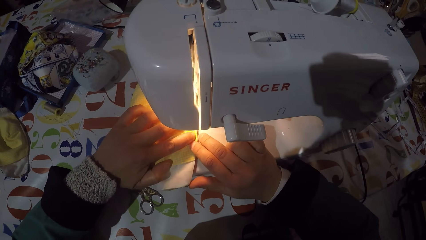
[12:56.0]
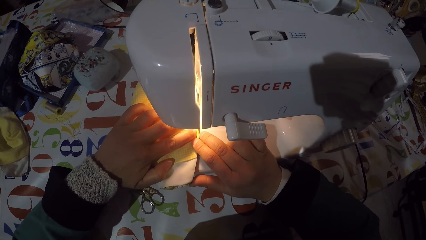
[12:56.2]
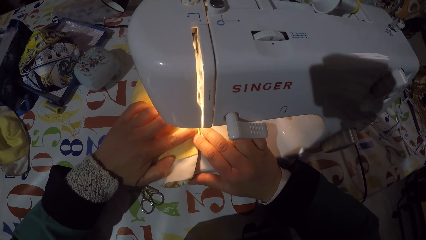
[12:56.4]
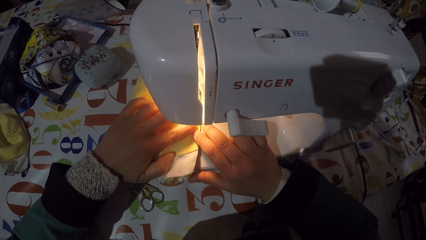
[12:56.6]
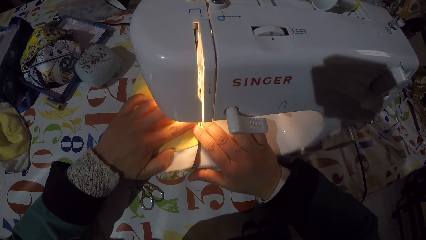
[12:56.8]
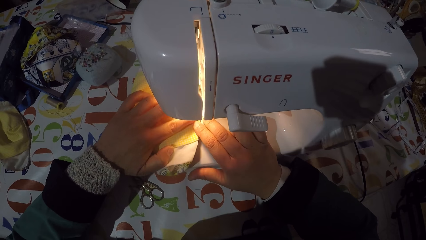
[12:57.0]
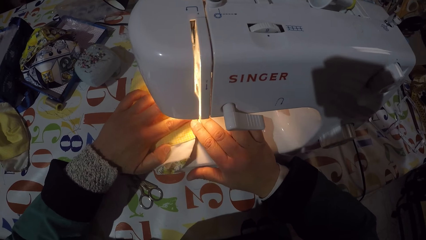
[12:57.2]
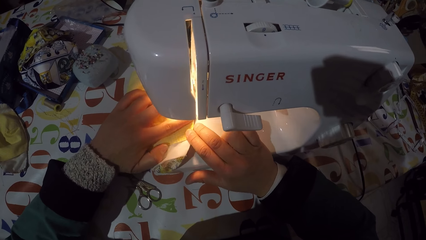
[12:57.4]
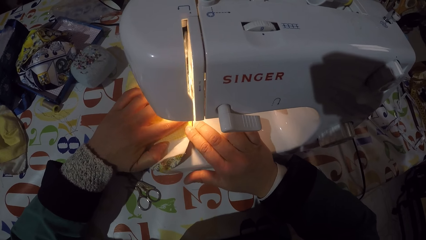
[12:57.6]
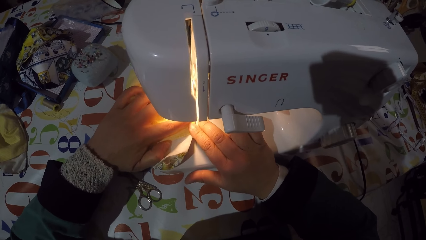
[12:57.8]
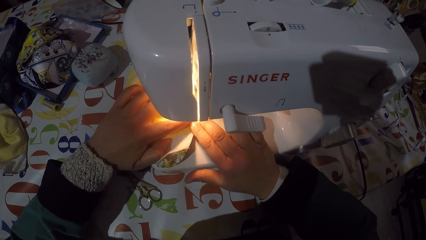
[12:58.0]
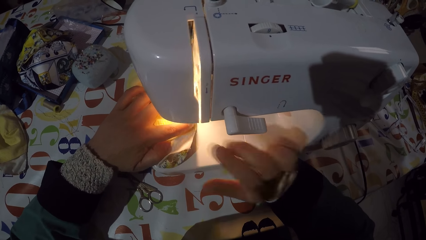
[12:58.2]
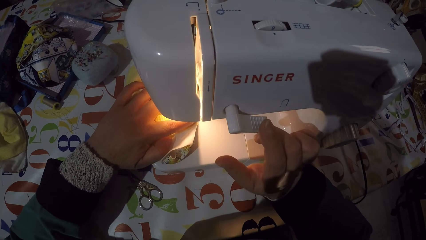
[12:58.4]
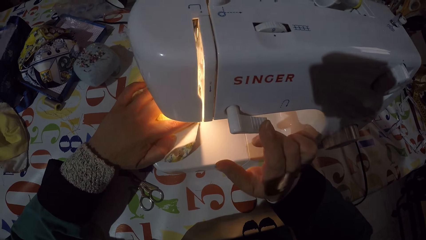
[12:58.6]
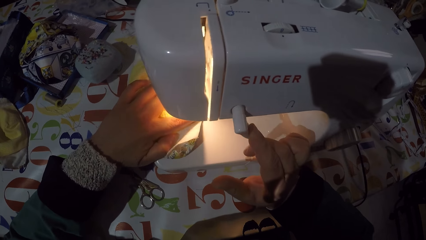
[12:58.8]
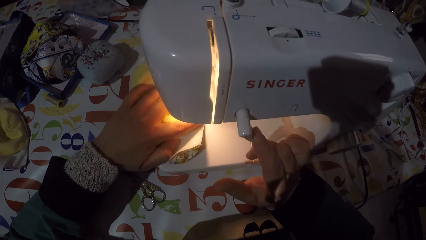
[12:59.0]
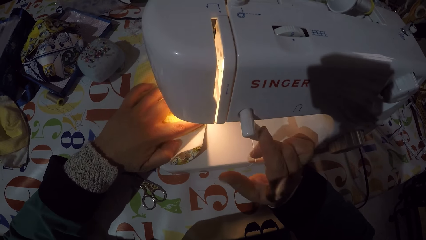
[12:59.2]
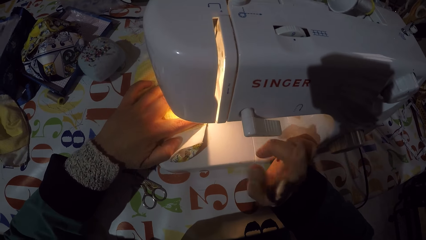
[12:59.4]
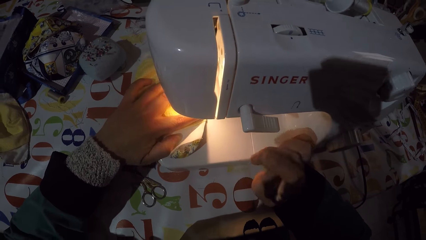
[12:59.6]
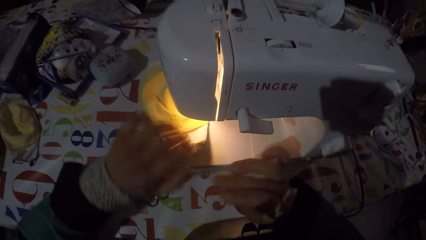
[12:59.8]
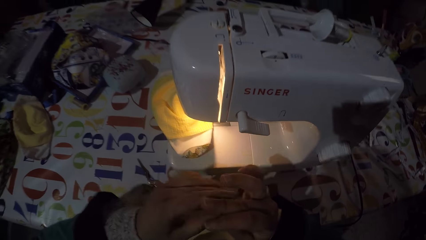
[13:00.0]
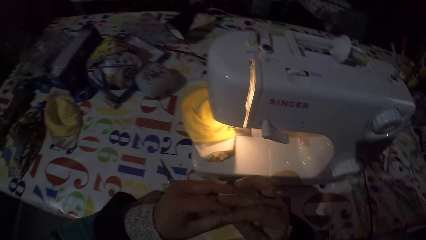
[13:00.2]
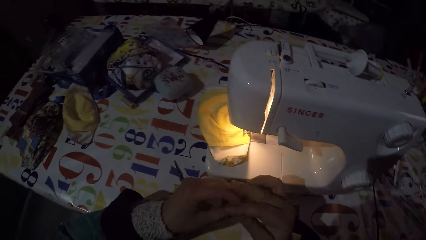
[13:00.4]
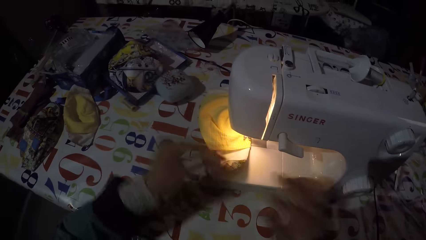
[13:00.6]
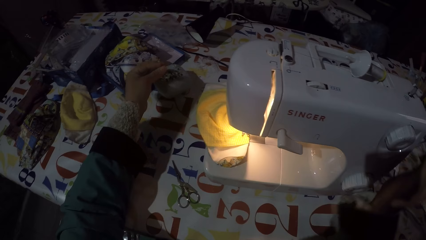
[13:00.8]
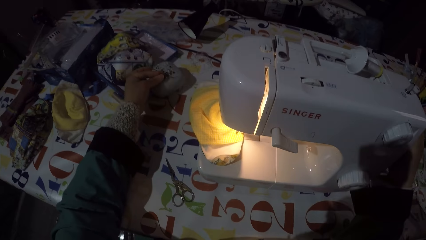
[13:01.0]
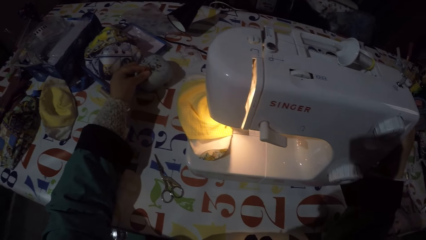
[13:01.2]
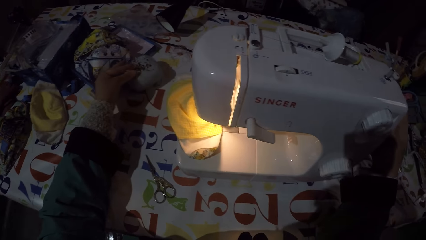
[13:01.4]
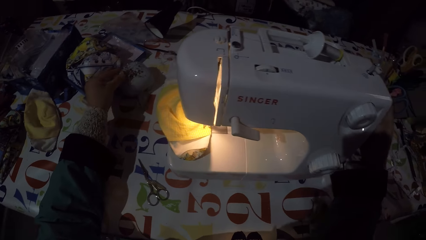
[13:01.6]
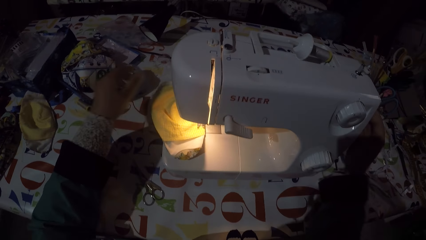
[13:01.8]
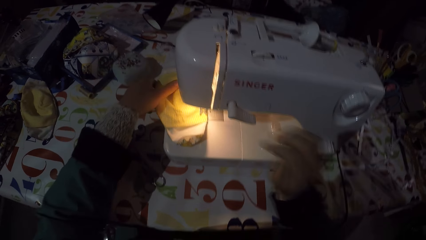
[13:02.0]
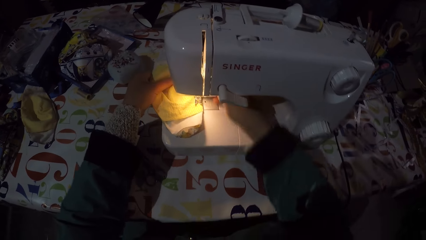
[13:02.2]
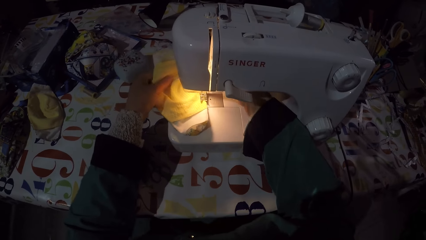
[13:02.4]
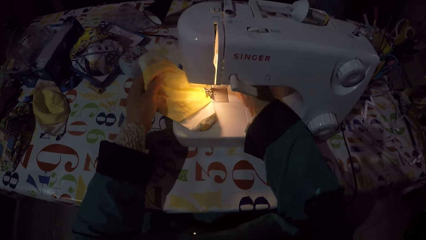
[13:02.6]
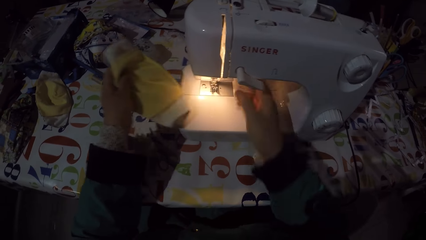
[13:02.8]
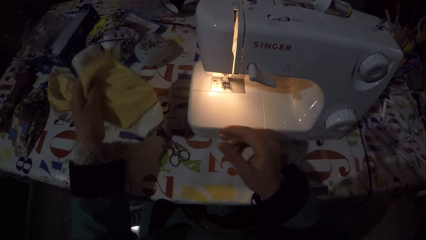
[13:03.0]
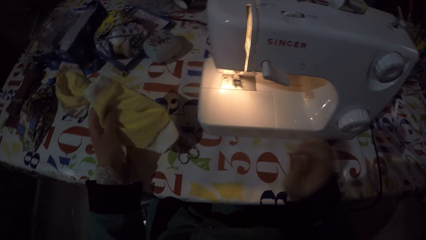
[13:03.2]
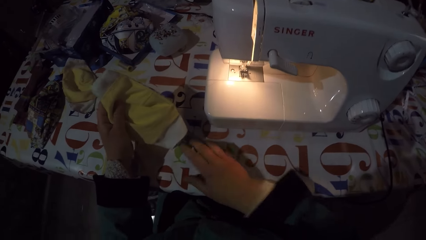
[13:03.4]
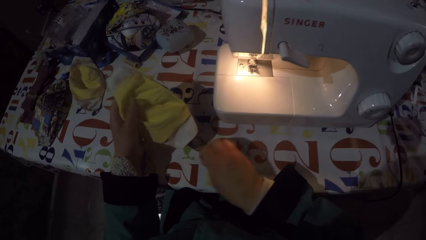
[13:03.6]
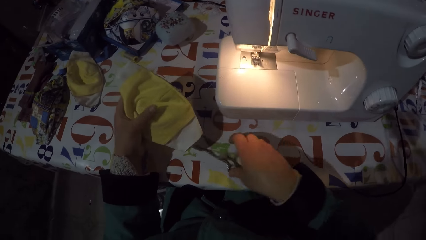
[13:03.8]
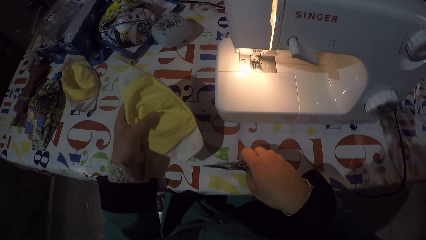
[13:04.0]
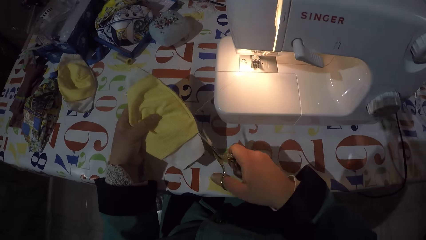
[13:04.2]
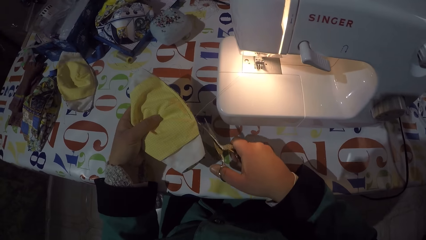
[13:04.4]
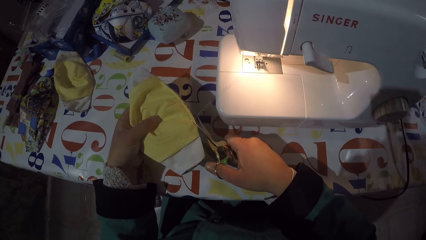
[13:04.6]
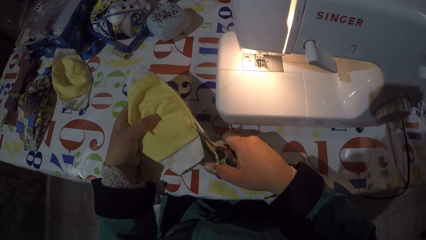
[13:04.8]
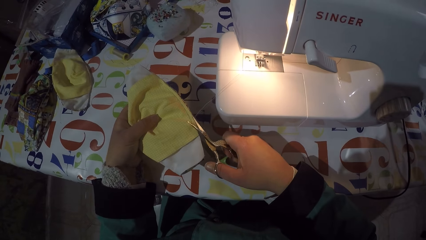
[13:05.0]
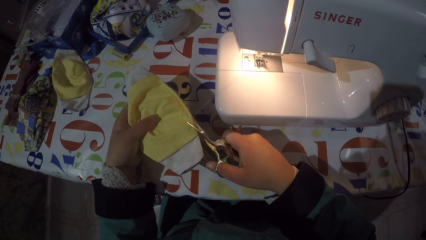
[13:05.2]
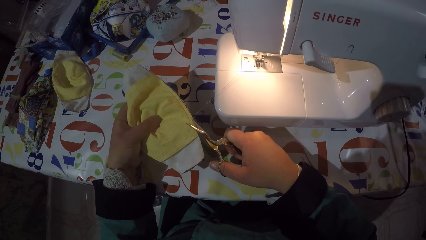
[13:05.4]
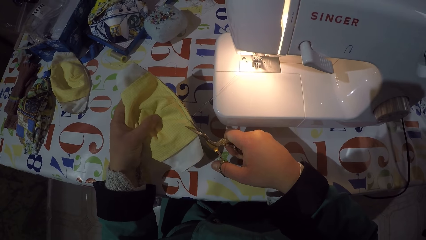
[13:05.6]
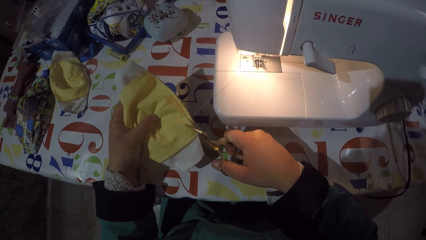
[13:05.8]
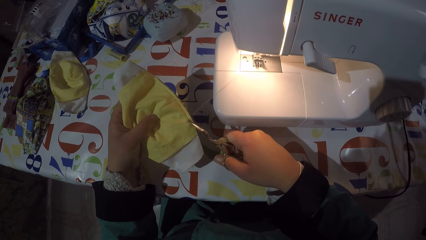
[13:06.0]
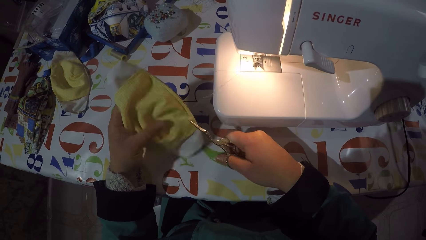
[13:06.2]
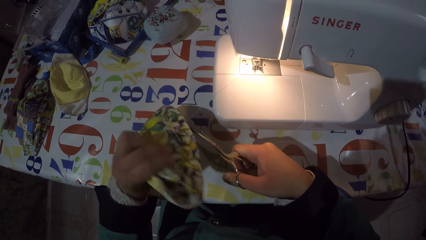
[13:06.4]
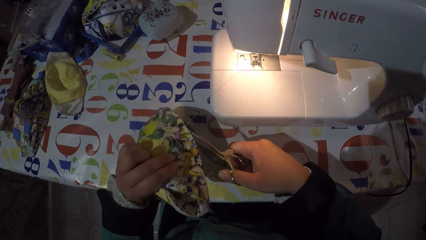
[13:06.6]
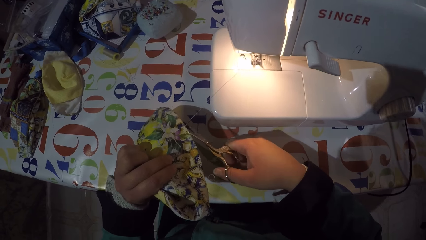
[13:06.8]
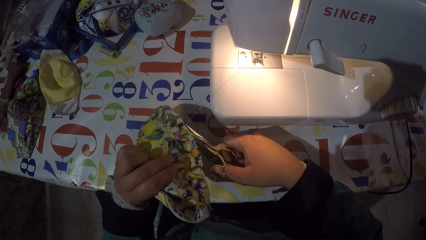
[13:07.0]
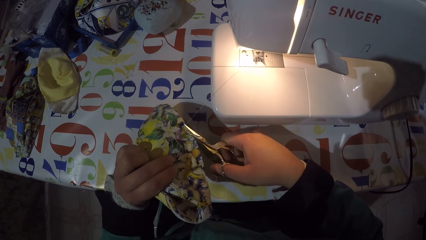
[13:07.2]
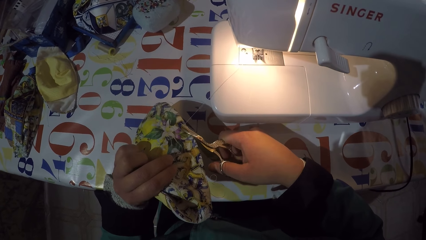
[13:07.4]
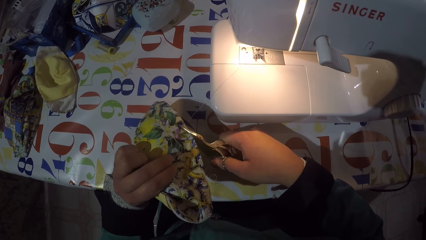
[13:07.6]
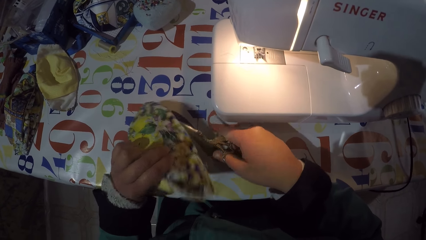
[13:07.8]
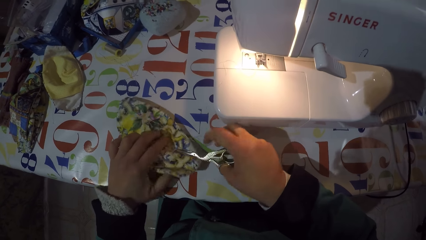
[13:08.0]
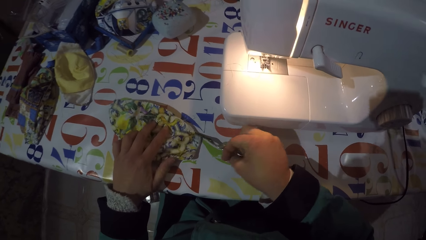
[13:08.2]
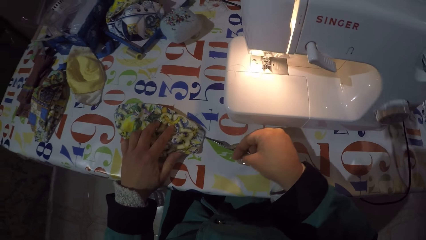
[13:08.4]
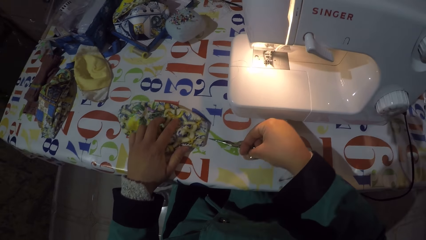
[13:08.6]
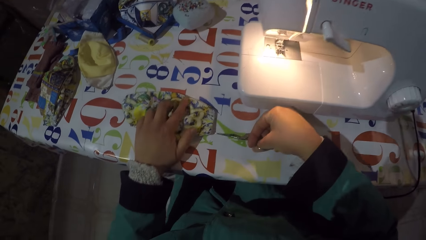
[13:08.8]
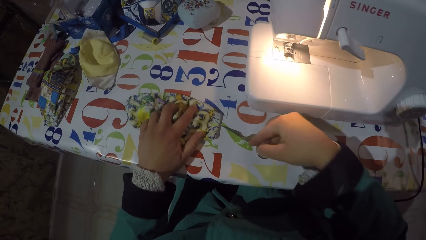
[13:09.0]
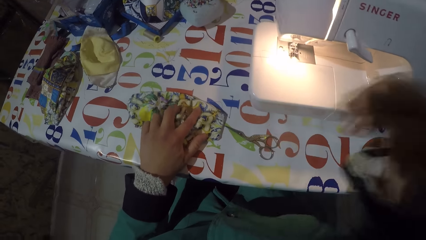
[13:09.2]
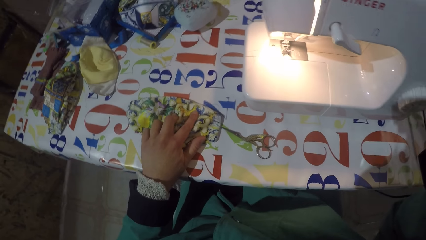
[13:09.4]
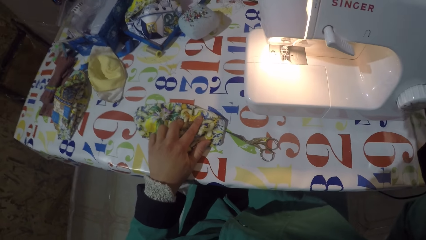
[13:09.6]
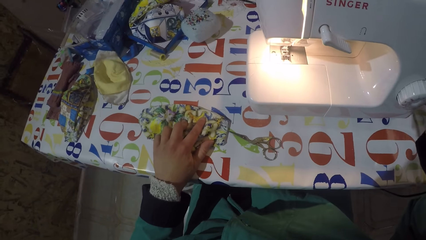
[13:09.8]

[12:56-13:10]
The camera wearer sews a mask. They turn off the sewing machine. They pierce a pin into a sponge. They touch something. They adjust a balance wheel. They remove the mask from the sewing machine. They take scissors from the table. They cut thread on the mask with the scissors. They put the mask and the scissors on the table.
